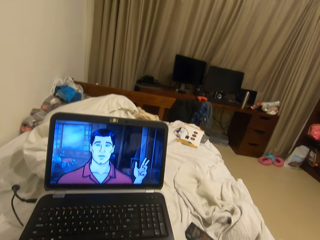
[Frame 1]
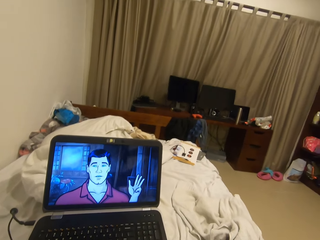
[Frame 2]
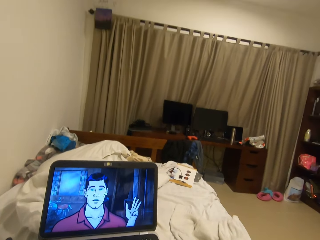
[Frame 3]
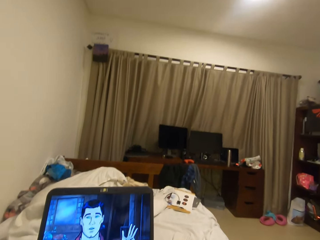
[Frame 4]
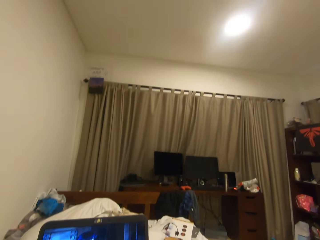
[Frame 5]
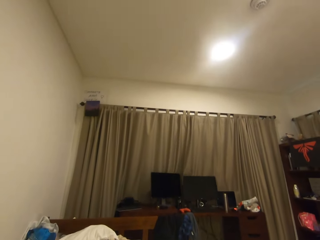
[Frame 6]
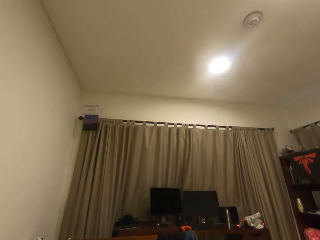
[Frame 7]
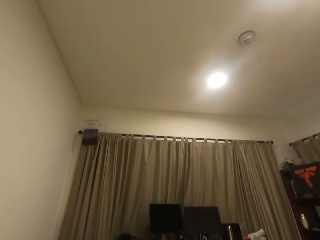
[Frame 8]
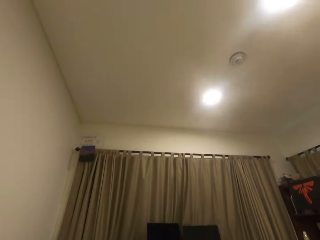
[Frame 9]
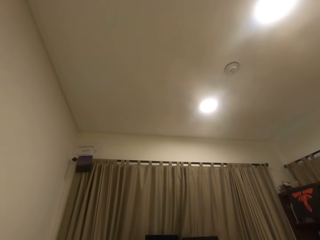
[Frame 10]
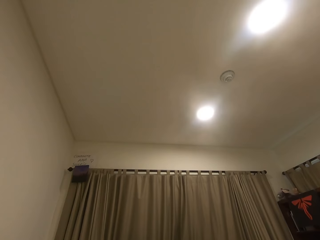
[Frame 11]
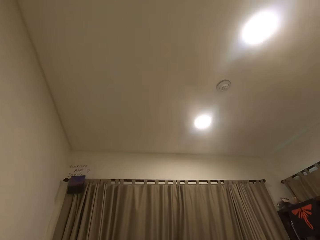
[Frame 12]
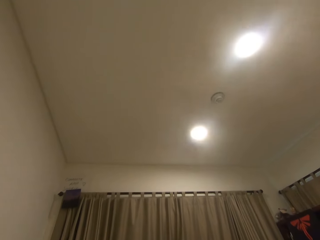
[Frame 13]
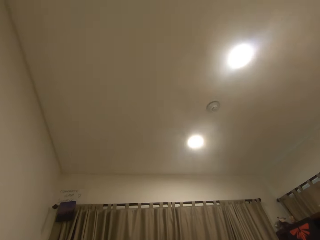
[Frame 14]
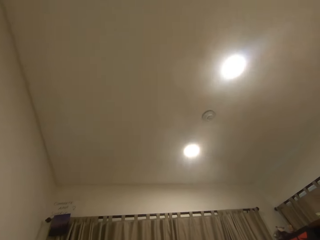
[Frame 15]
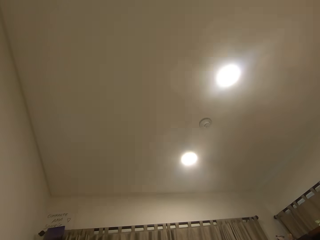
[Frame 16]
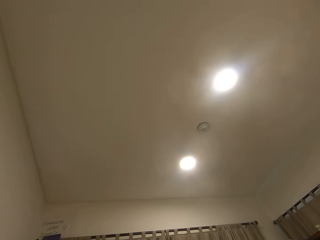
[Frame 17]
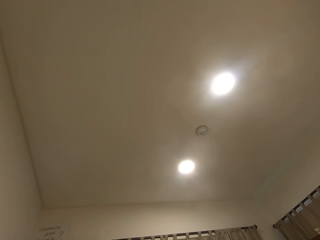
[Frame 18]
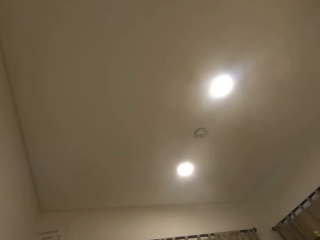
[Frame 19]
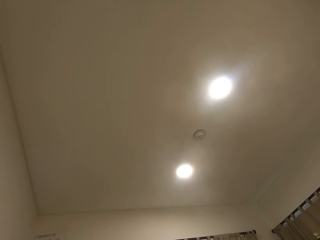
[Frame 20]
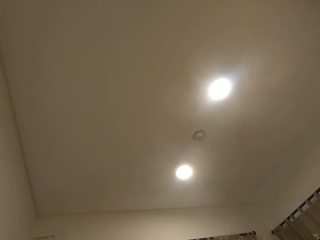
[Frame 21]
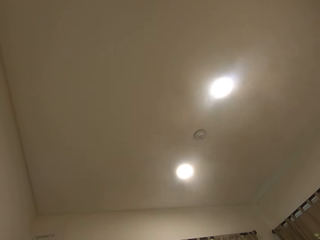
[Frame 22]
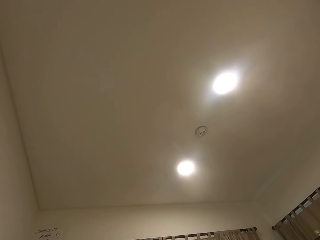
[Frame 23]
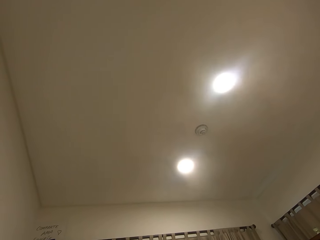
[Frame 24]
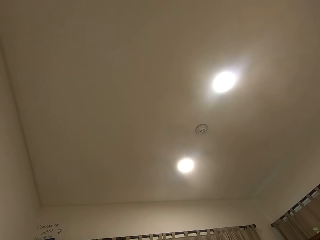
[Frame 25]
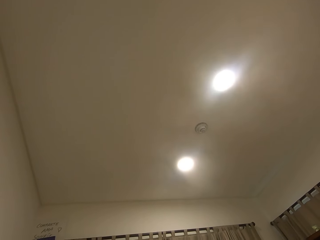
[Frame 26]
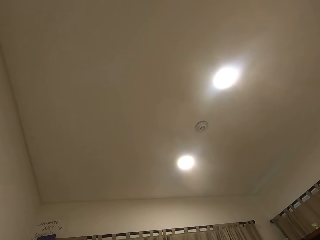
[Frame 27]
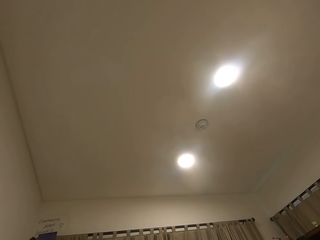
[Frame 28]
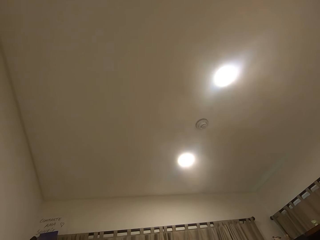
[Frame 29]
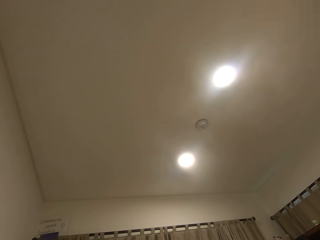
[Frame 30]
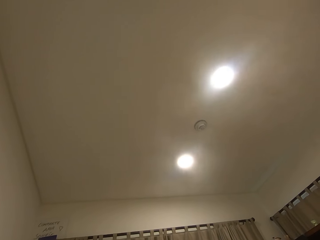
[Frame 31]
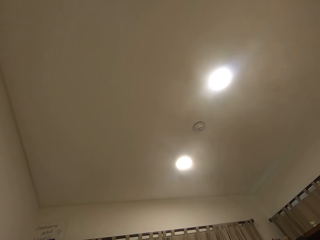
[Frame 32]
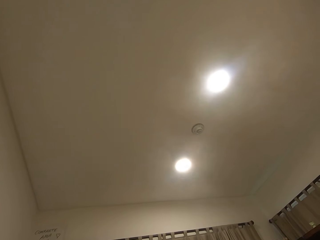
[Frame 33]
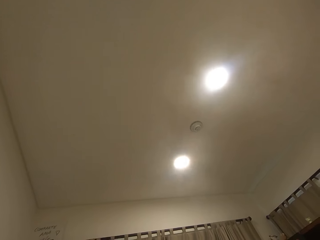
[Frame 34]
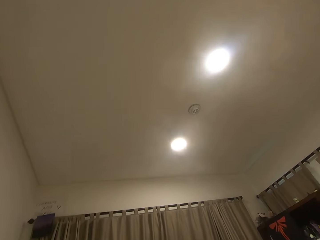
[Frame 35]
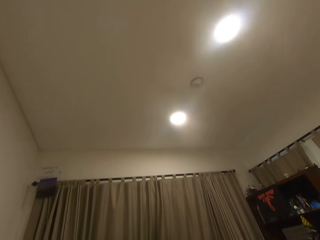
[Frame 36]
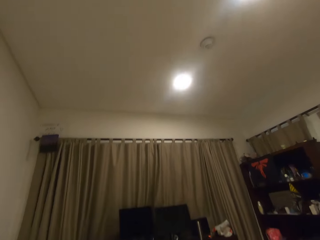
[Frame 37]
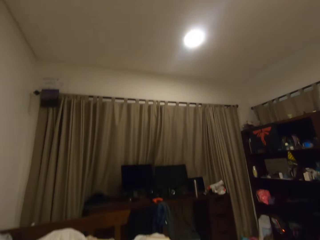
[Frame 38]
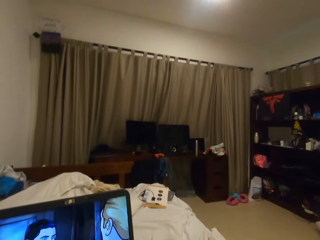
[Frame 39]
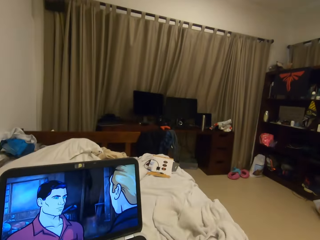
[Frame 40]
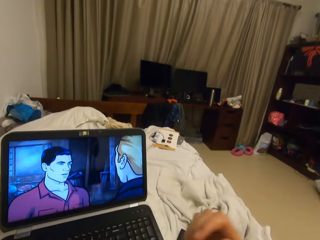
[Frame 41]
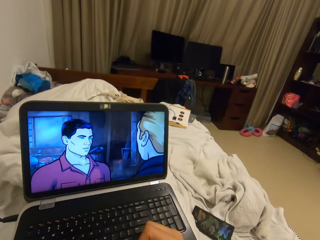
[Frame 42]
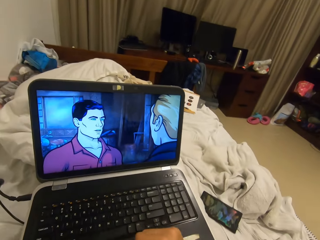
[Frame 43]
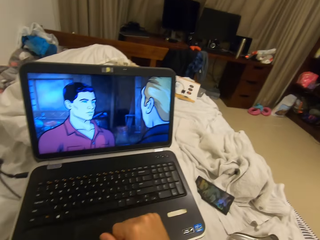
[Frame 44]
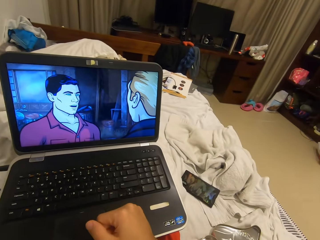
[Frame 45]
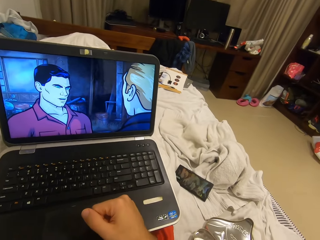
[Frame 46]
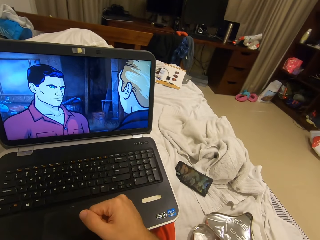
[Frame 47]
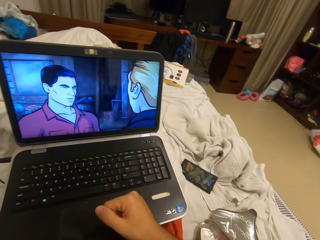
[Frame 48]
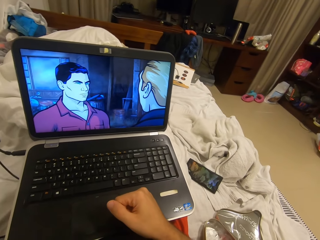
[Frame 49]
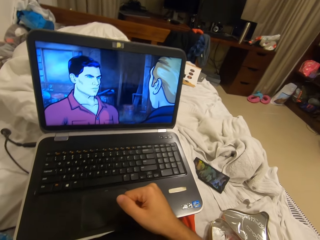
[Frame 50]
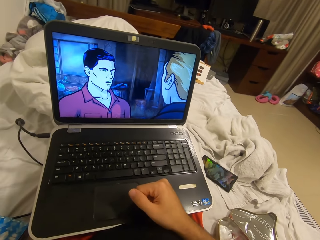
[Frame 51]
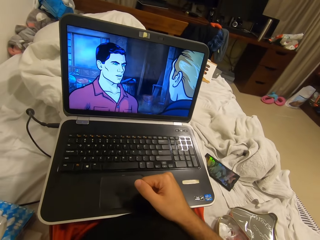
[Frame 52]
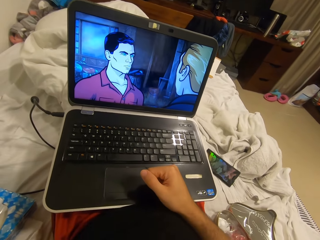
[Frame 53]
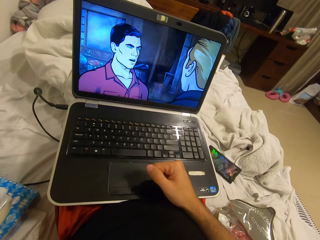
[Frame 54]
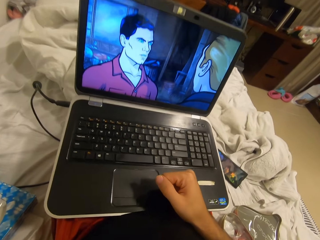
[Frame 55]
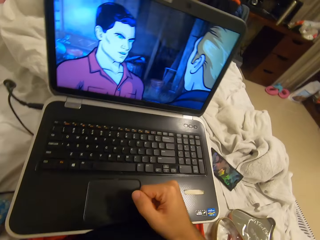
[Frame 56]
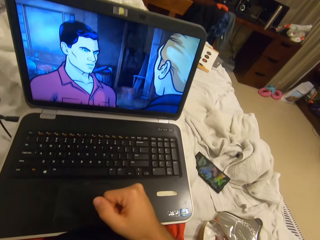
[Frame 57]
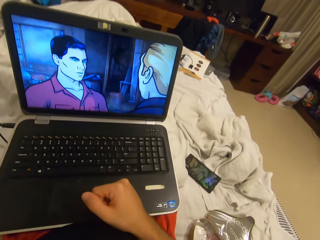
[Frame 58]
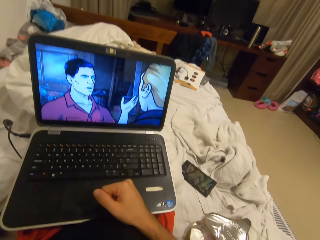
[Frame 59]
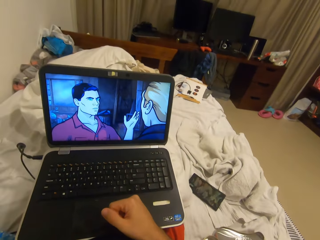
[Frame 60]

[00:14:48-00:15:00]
The camera wearer looks at the room roof. He places his right hand on the laptop. He looks at the laptop.

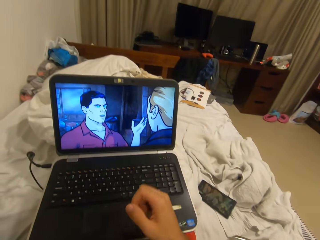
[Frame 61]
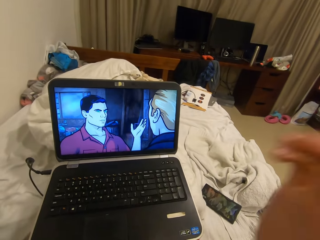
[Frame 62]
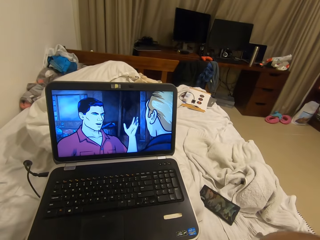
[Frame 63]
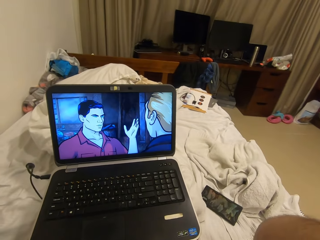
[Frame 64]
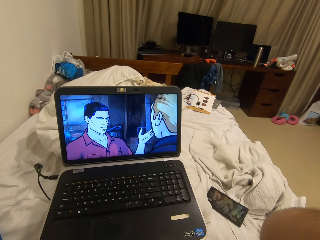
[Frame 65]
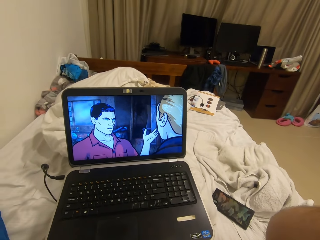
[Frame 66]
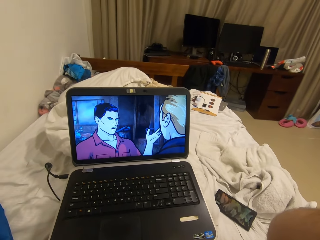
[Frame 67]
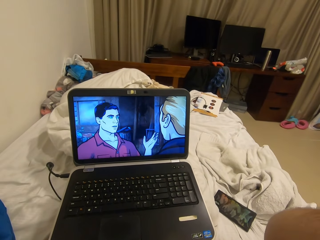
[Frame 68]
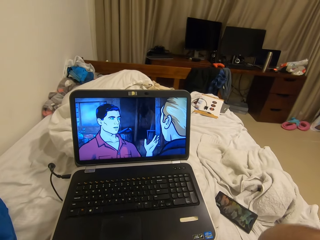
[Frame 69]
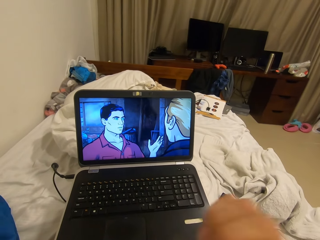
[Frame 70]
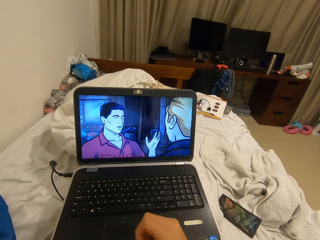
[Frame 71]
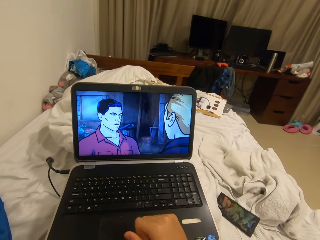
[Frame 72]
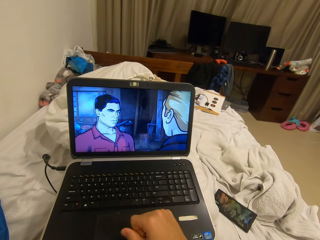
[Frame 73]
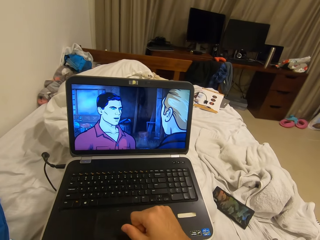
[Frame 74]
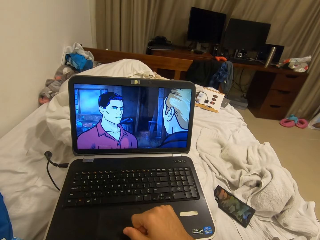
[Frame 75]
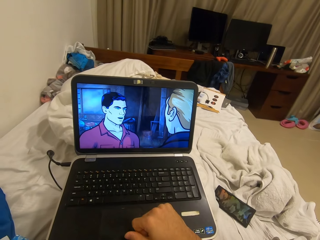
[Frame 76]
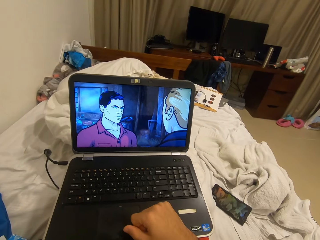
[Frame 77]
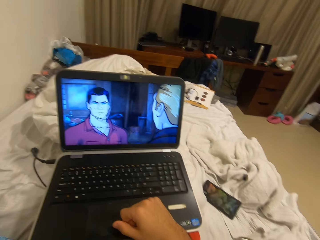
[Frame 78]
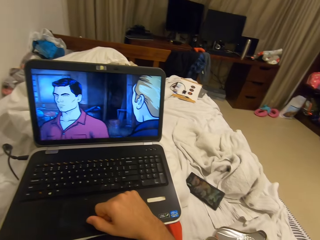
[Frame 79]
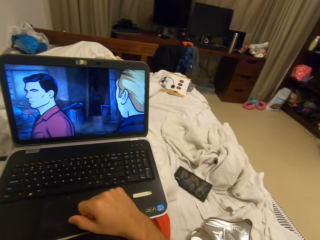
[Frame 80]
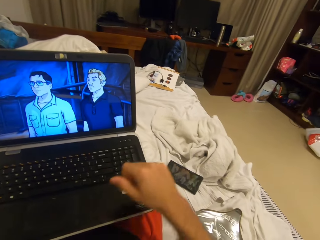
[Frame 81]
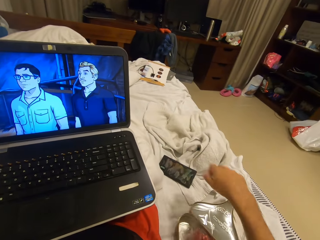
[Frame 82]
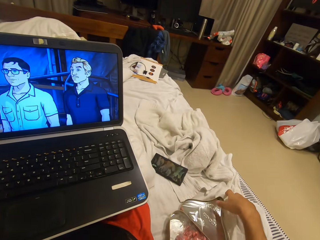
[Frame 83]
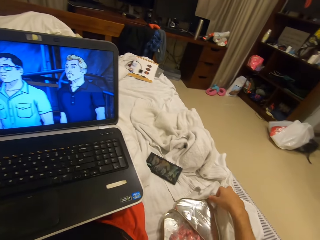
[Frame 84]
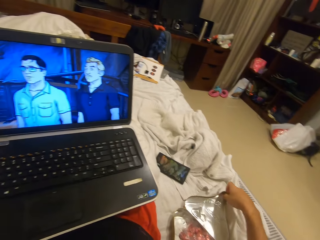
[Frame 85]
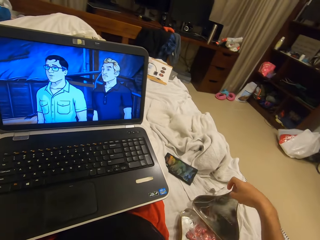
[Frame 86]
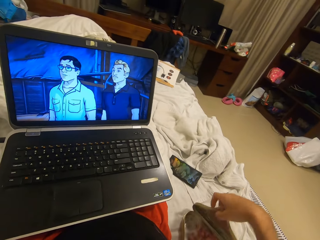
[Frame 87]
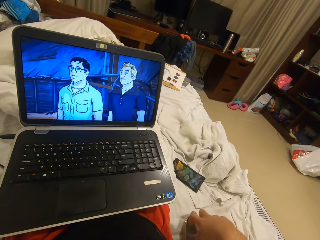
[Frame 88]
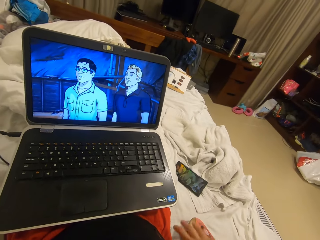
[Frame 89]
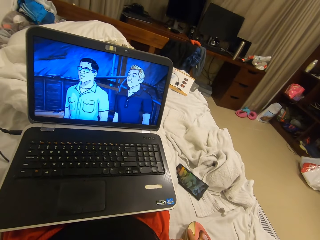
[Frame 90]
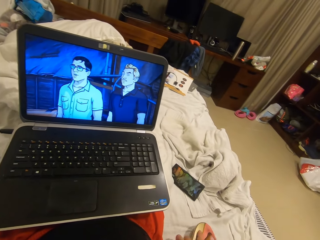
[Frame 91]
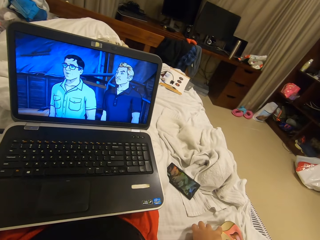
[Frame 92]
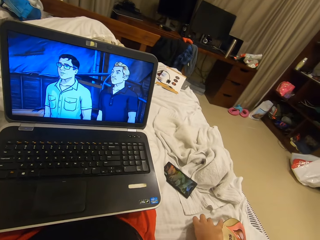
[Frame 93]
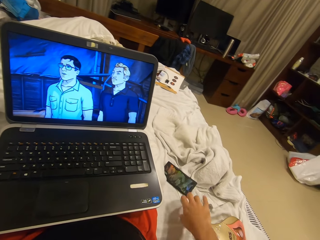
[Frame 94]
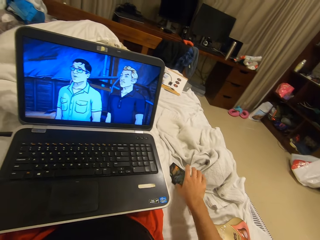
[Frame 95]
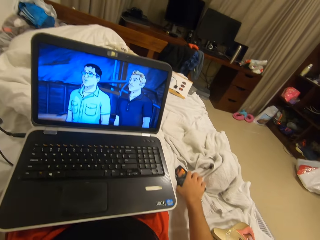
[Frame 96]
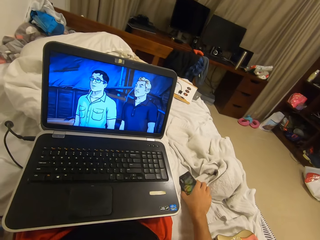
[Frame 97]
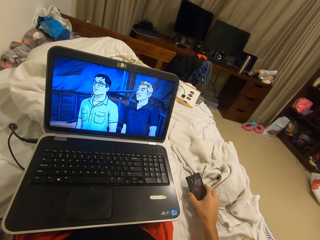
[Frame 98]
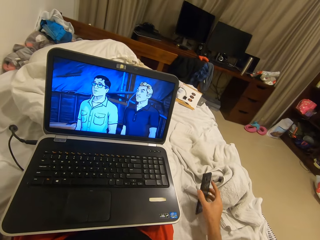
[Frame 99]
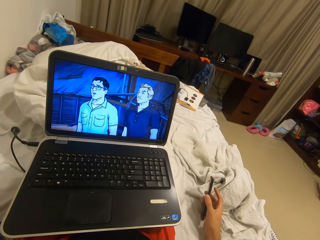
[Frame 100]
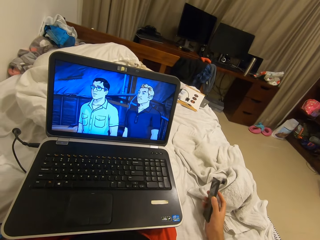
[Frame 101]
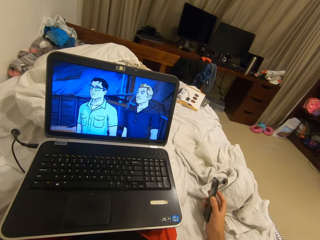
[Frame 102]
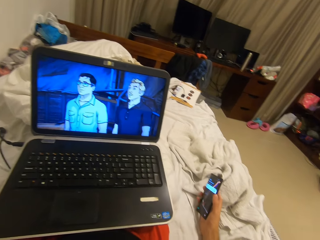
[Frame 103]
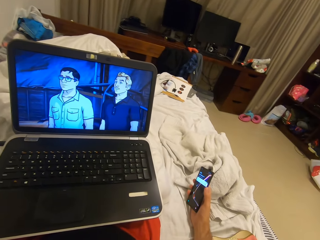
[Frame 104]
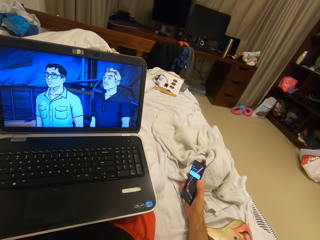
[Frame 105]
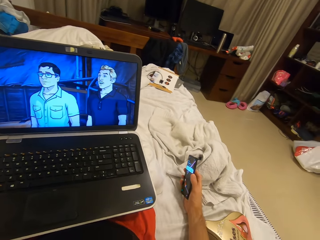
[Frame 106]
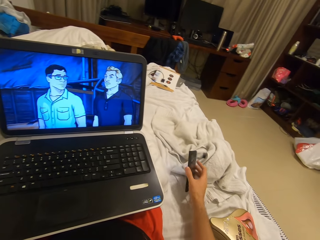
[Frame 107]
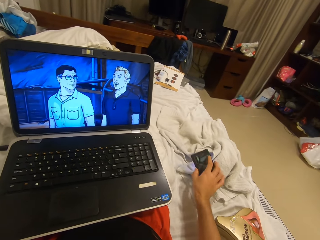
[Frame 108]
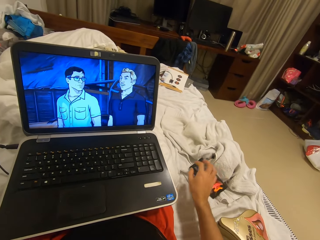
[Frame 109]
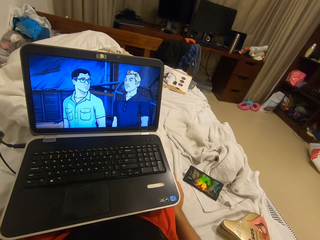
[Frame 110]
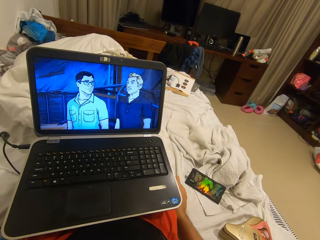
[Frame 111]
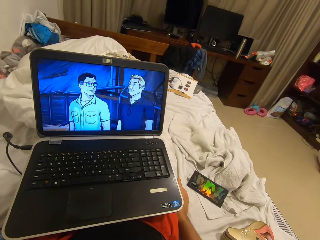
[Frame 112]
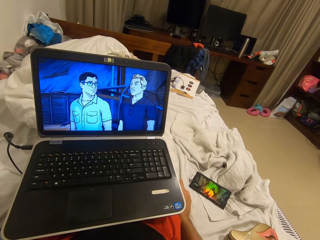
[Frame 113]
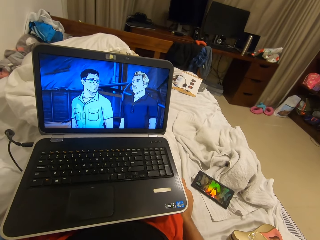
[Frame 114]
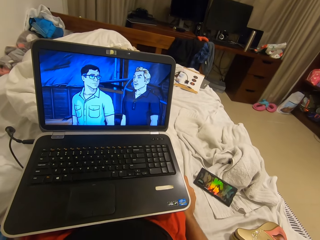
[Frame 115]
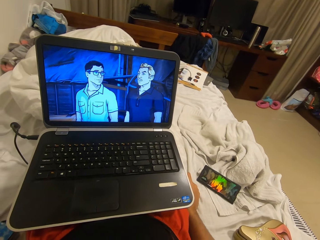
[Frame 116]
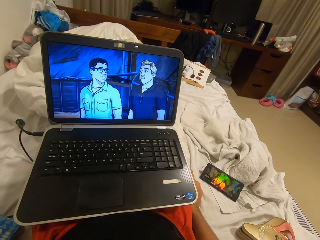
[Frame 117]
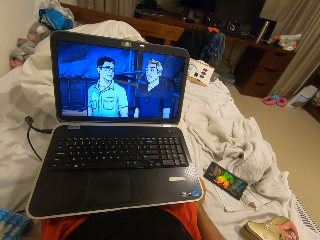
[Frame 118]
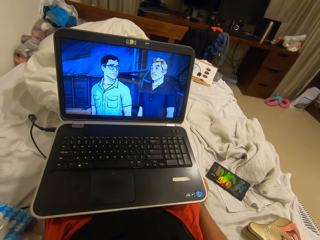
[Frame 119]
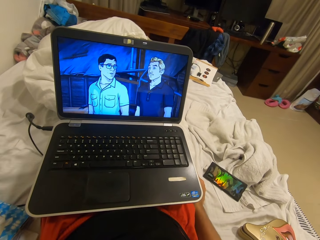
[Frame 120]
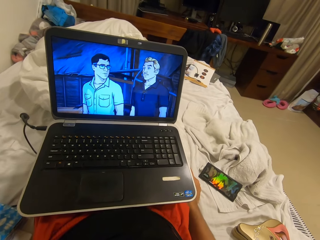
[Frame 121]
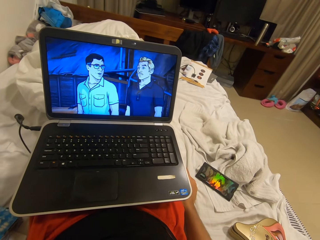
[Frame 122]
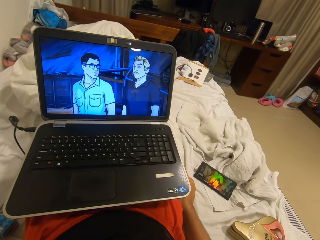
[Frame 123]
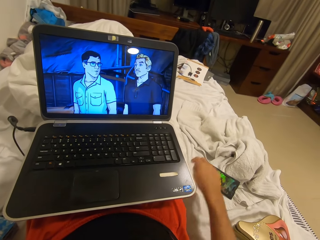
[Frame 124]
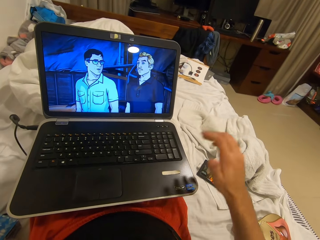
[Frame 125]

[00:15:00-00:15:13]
The camera wearer raises his right hand up. He adjusts the camera. He puts his right hand down on the laptop. He looks at the laptop. He closes a snack container with his right hand. He picks up a phone with his right hand. He drops the phone in his right hand. He holds the phone. He puts the phone on the bed. He places his right hand on the bed. He looks at the laptop. He places his right hand on the laptop.
